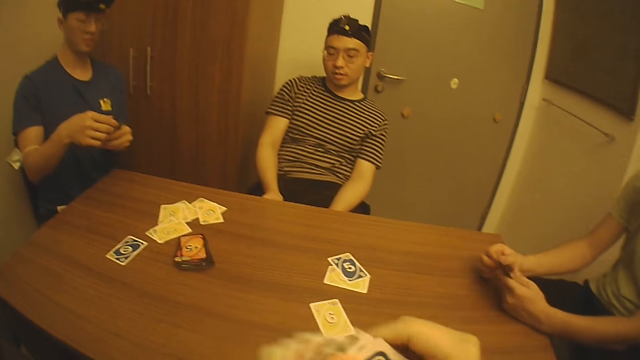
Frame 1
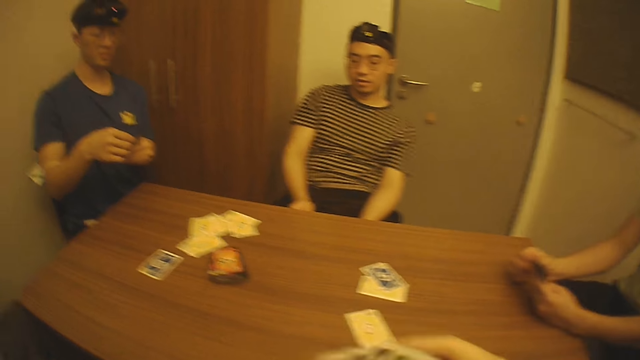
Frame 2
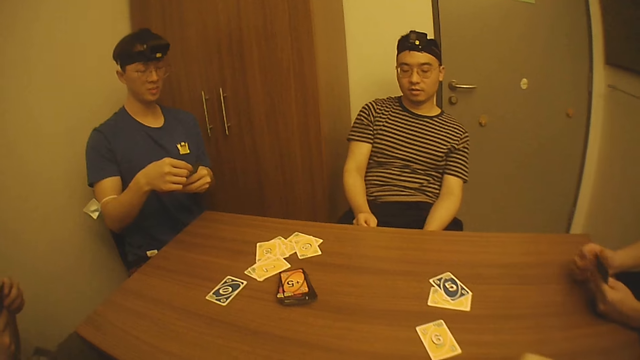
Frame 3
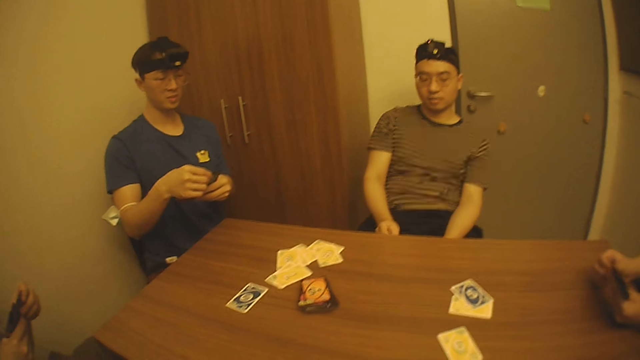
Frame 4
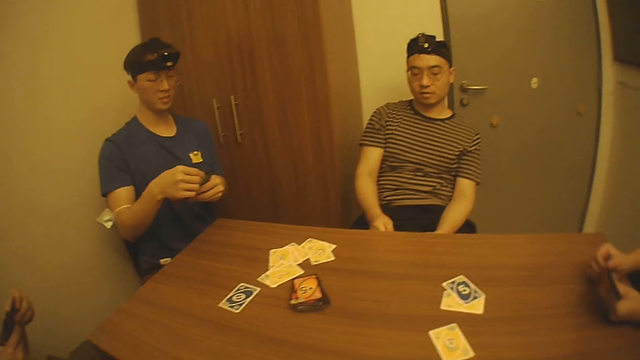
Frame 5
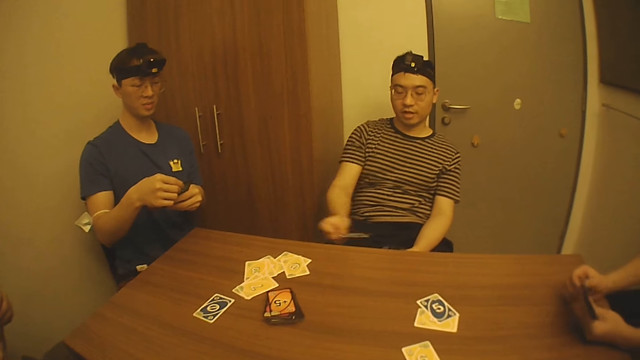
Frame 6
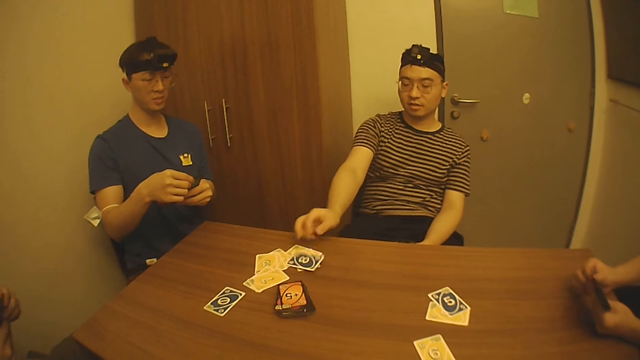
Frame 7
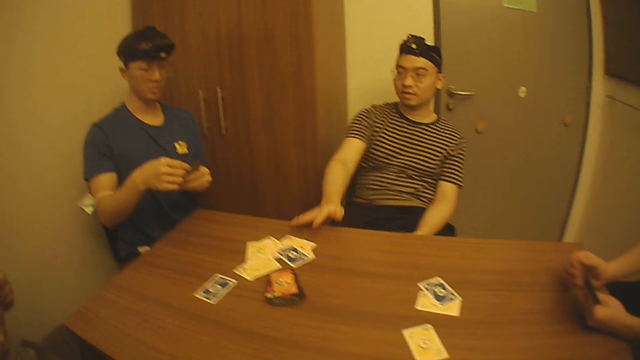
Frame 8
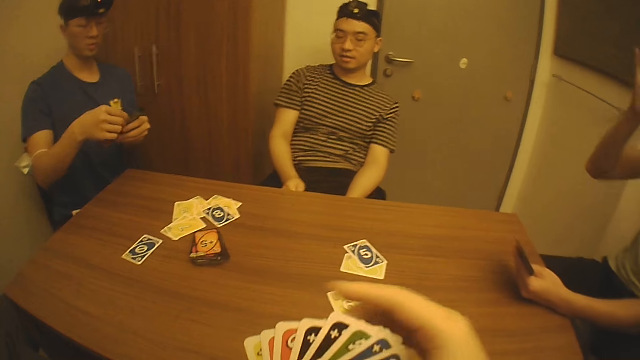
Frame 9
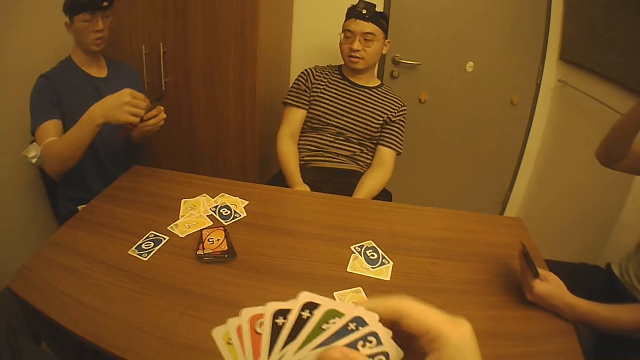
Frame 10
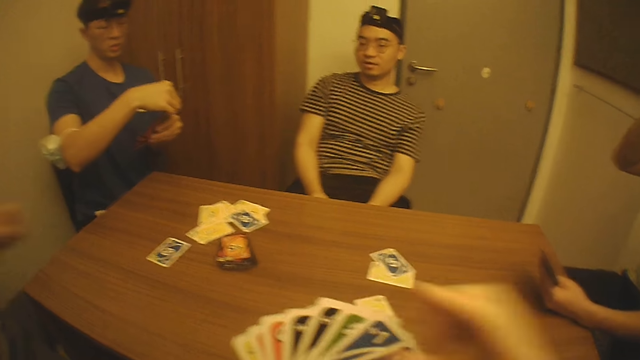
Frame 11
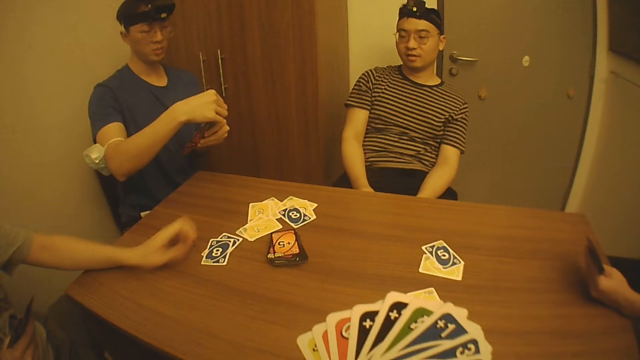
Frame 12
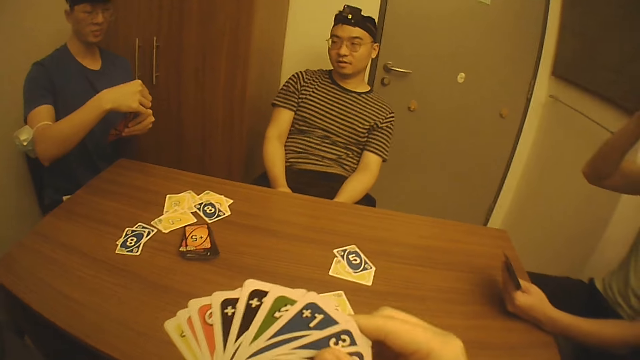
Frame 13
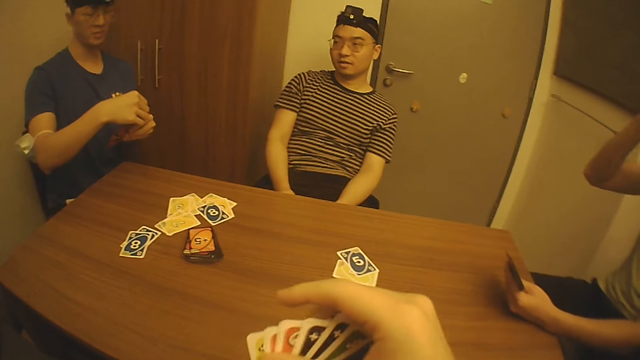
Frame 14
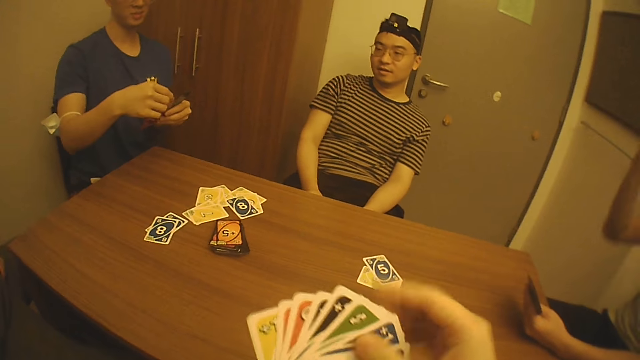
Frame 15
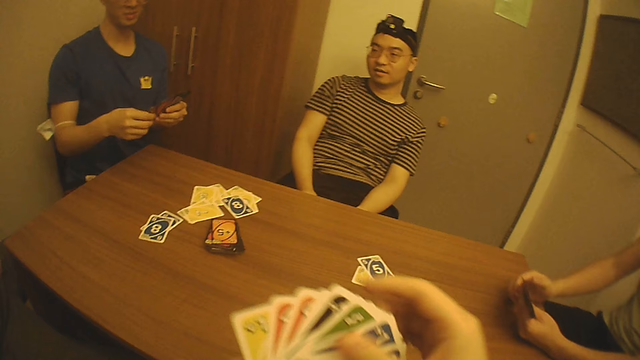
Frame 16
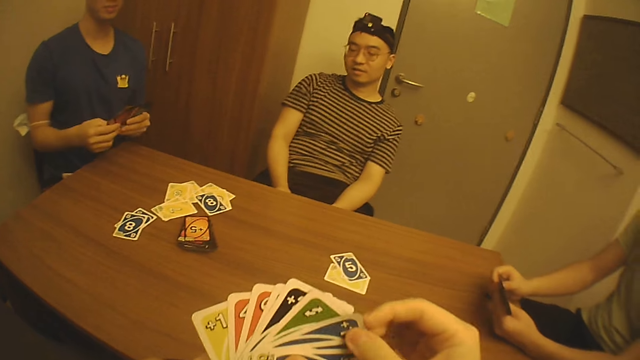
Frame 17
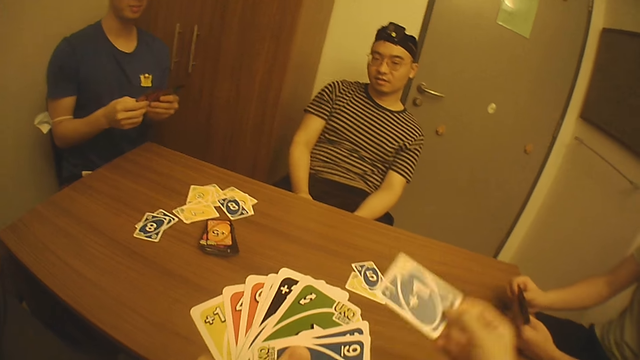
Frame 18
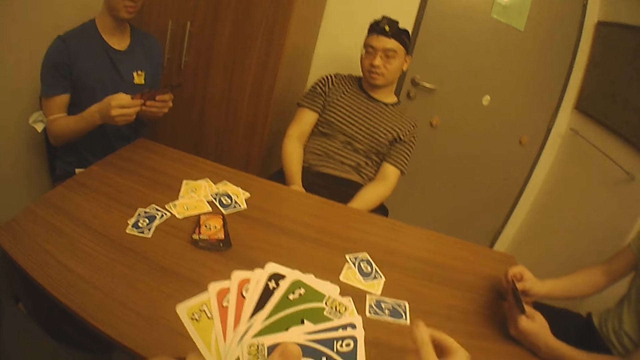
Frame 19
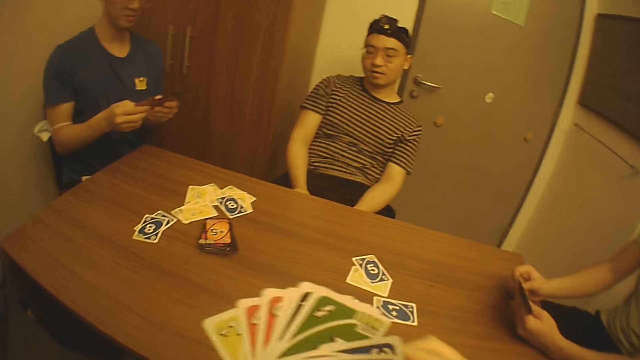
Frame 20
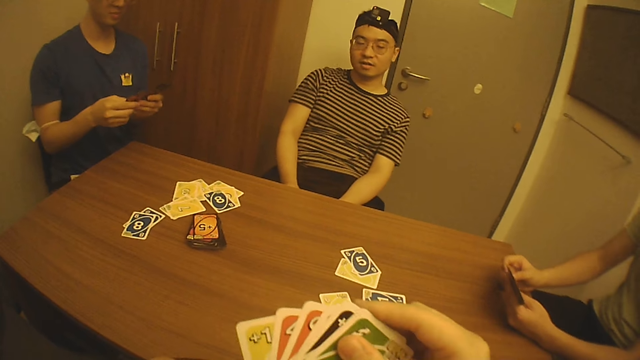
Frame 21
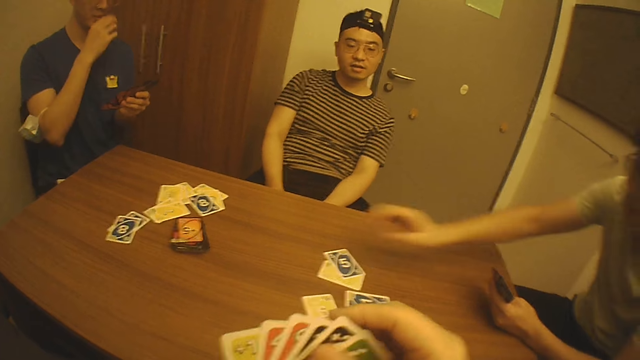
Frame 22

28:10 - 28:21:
A man places a game card on the table with his right hand. Another man places a game card on the table with his left hand. The camera wearer places a game card on the table with his right hand.

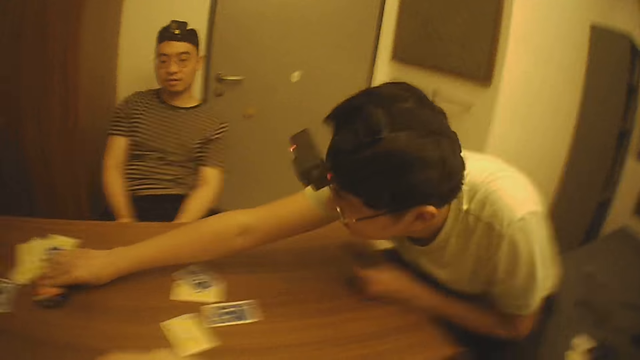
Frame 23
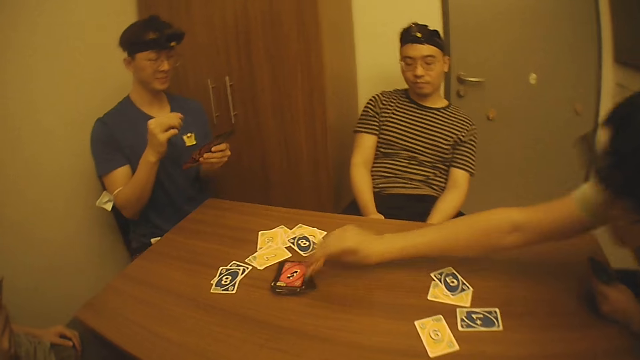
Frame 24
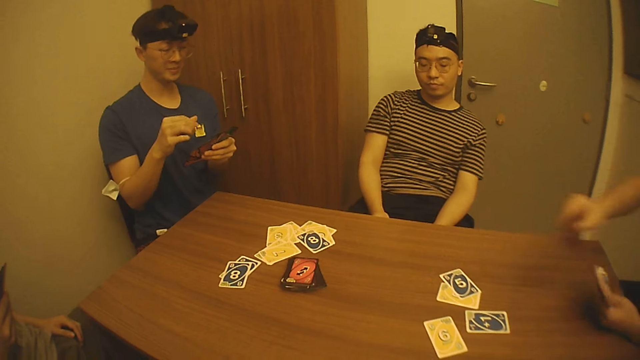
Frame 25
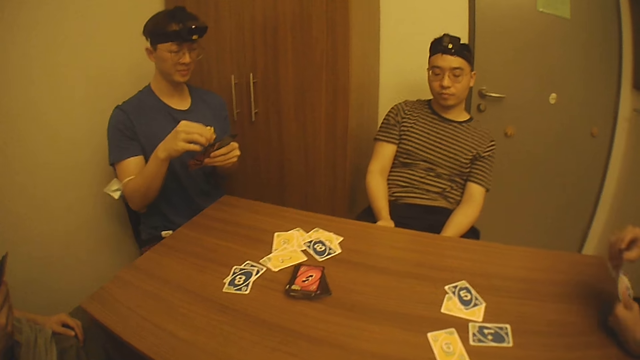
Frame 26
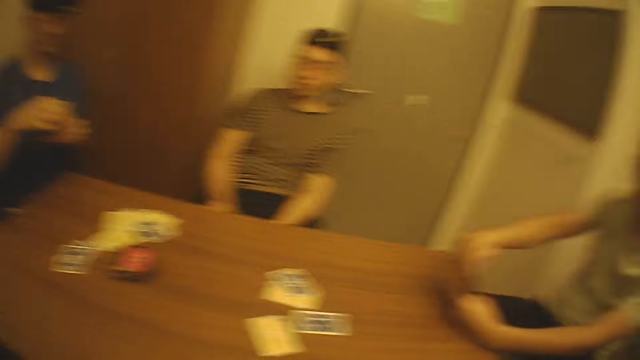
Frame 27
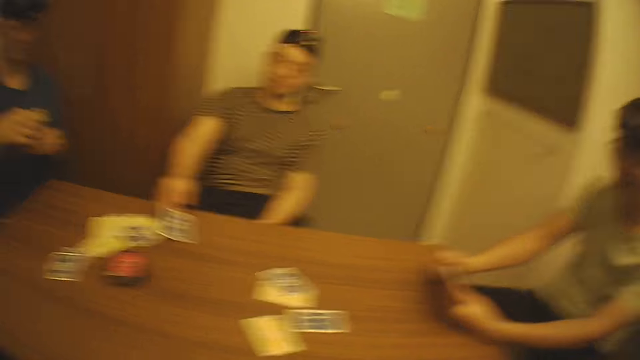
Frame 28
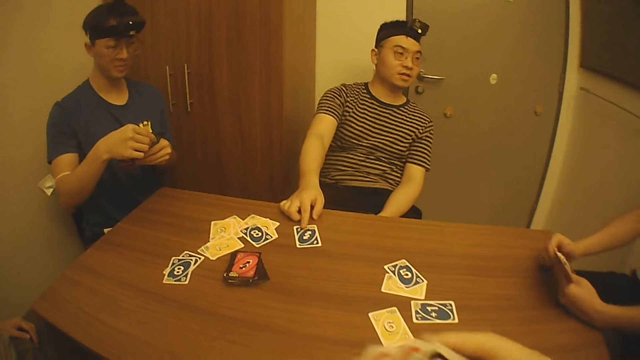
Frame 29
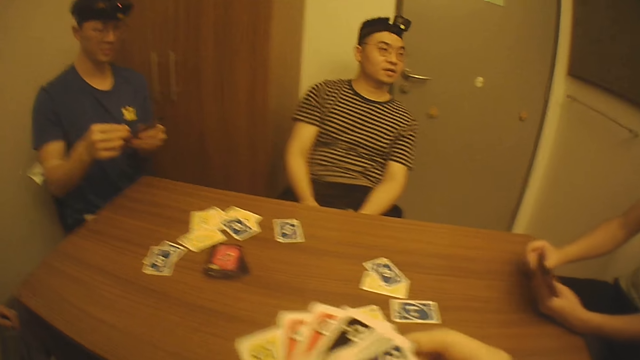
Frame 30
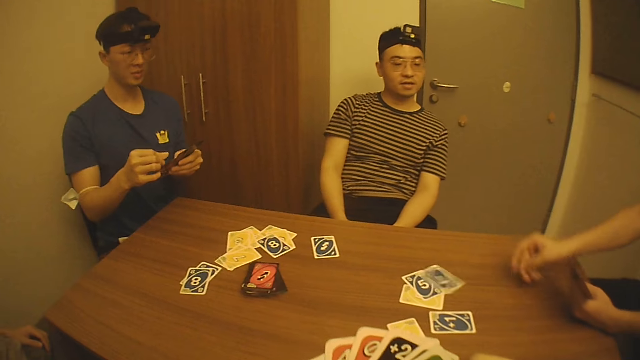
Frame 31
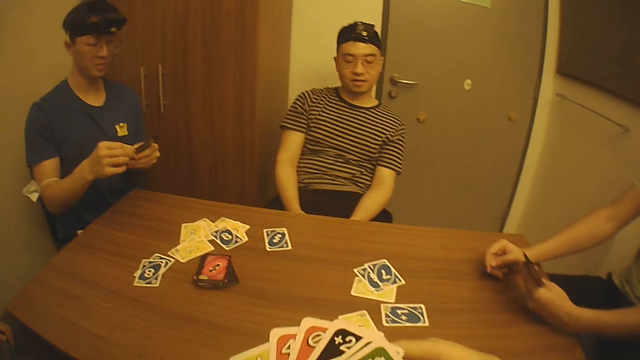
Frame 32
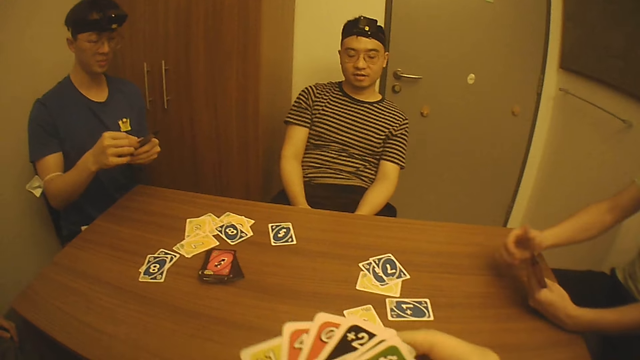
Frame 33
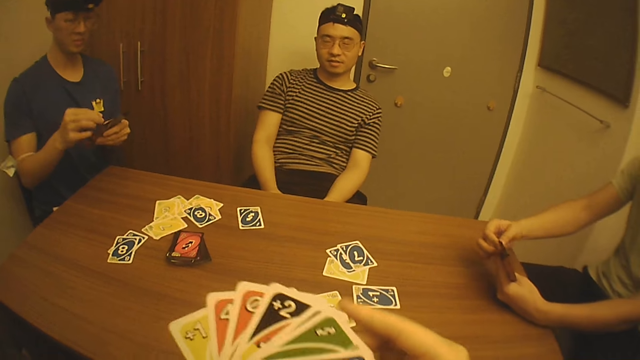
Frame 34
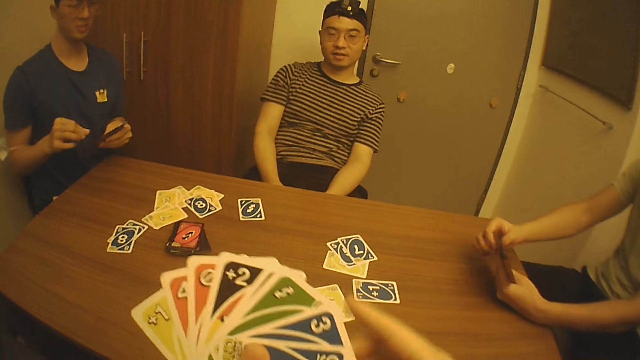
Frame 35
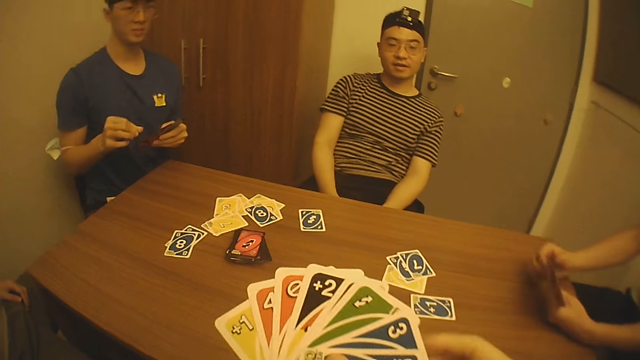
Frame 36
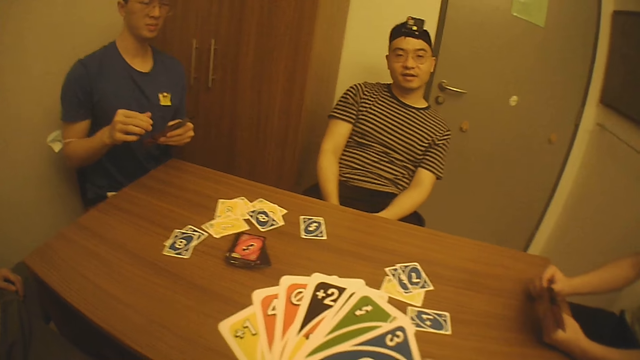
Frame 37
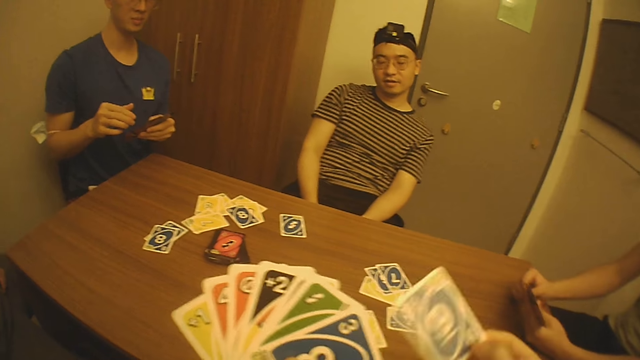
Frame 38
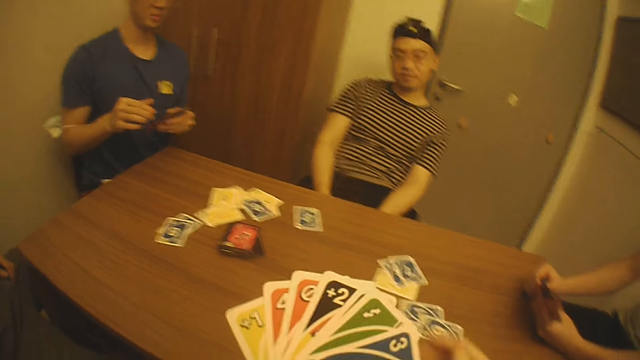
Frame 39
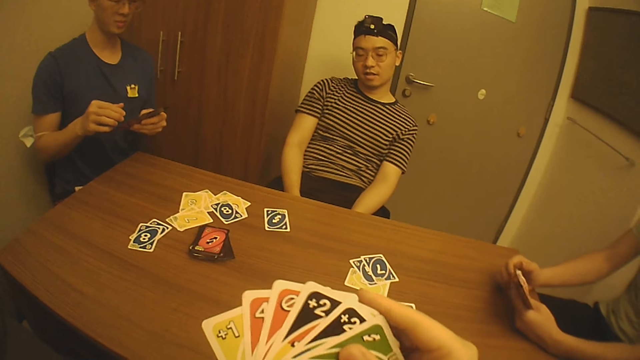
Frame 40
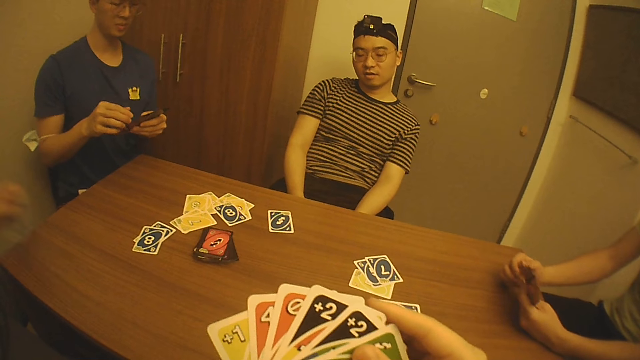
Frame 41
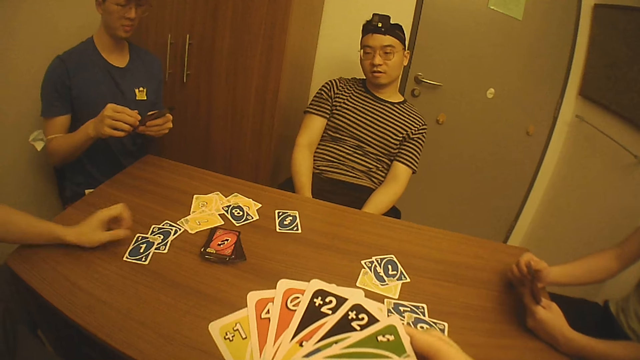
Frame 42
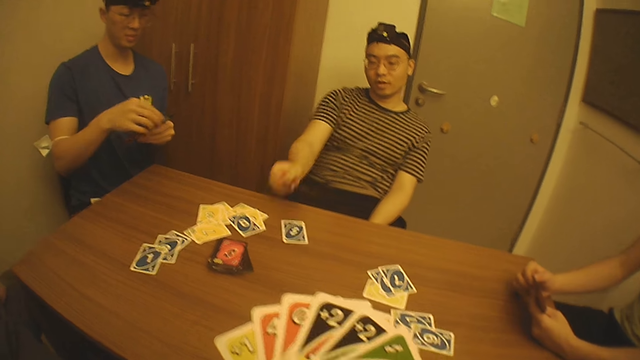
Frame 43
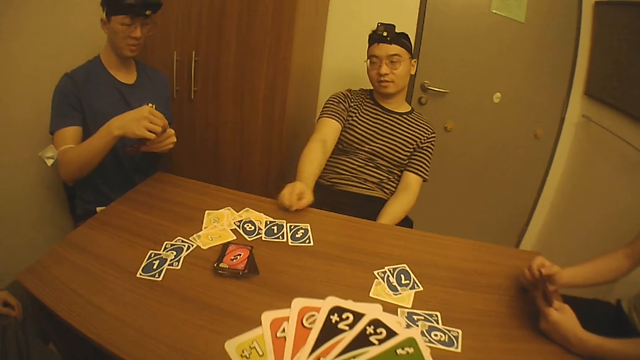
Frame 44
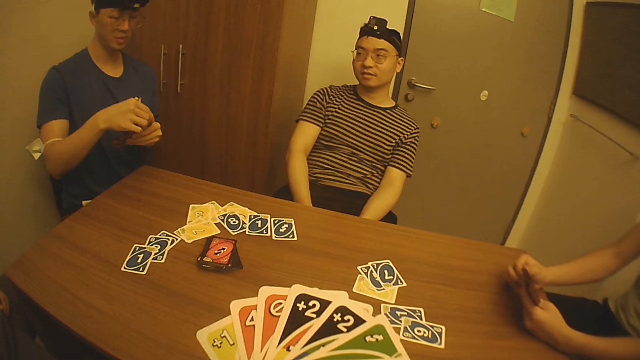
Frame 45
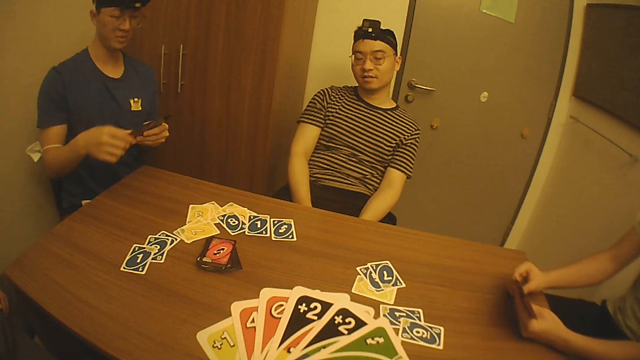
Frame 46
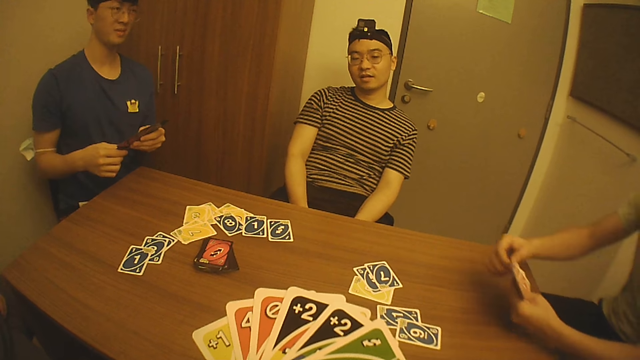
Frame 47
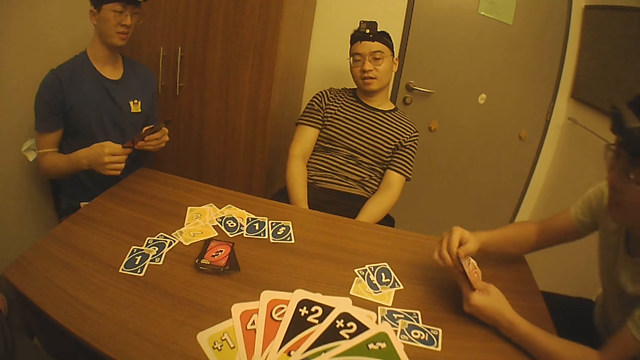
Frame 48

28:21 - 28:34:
A man picks a game card from the table with his right hand. Another man places a game card on the table with his right hand. The first man places a game card on the table with his right hand. The camera wearer places a game card on the table with his right hand. Another man places a game card on the table with his left hand. The second man places a game card on the table with his right hand.
